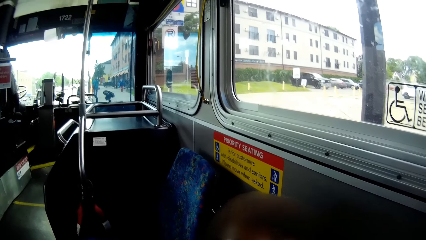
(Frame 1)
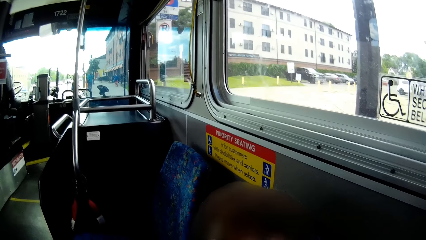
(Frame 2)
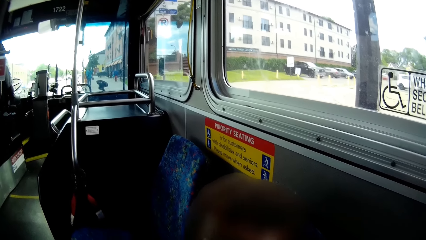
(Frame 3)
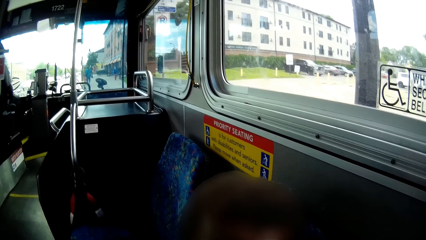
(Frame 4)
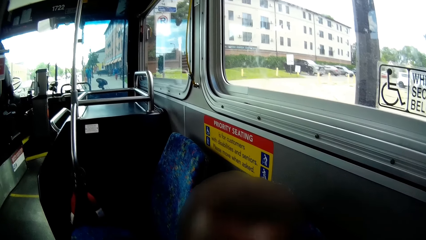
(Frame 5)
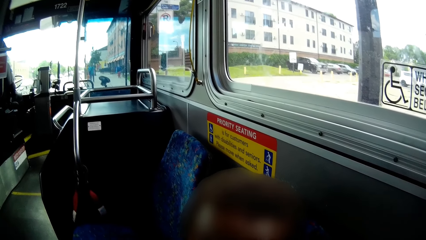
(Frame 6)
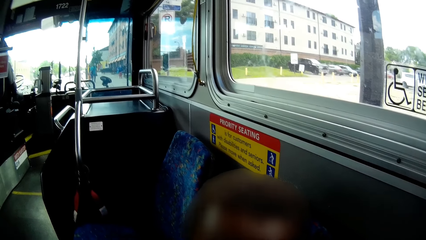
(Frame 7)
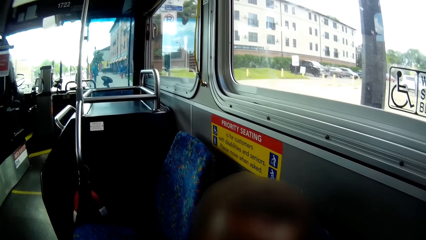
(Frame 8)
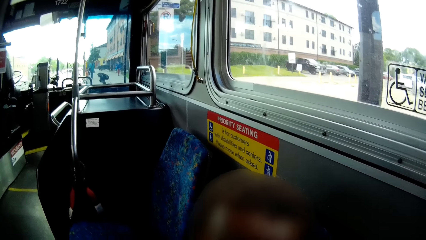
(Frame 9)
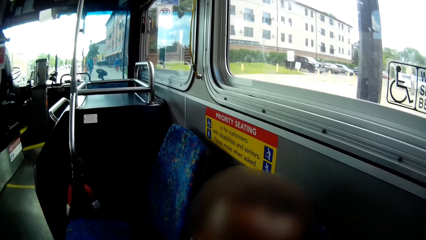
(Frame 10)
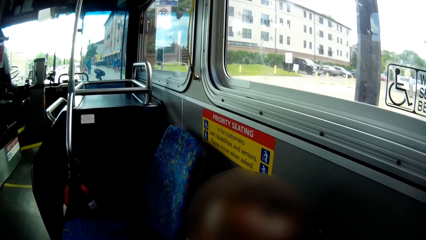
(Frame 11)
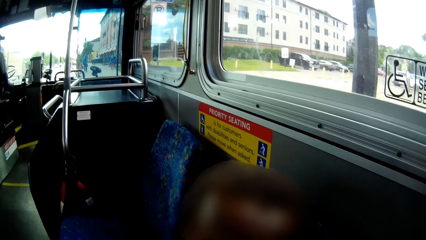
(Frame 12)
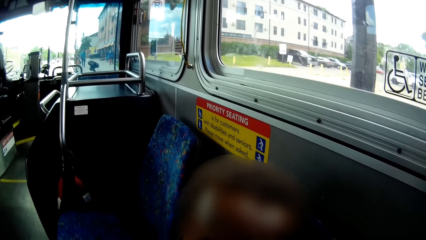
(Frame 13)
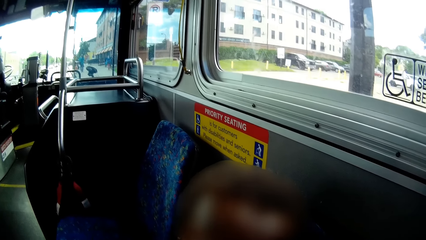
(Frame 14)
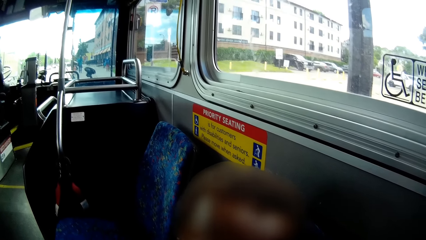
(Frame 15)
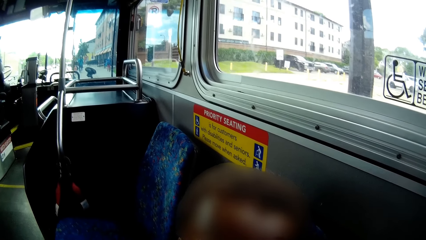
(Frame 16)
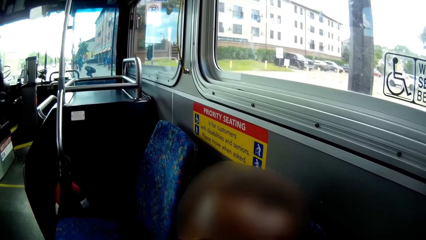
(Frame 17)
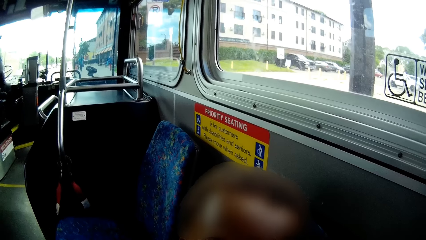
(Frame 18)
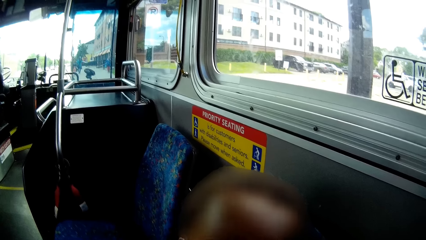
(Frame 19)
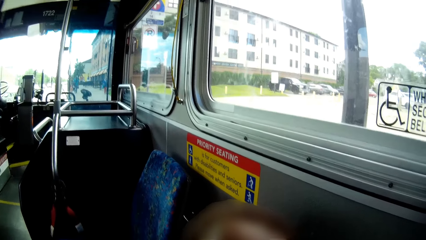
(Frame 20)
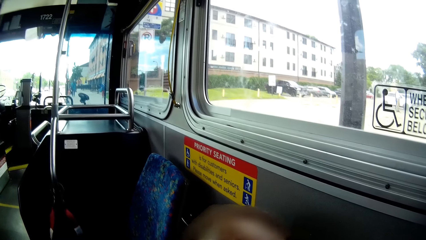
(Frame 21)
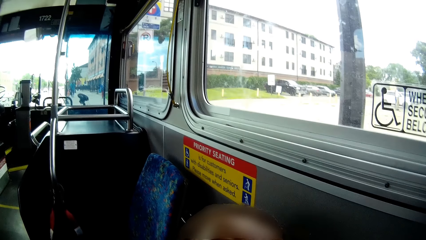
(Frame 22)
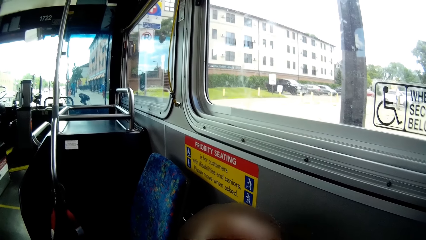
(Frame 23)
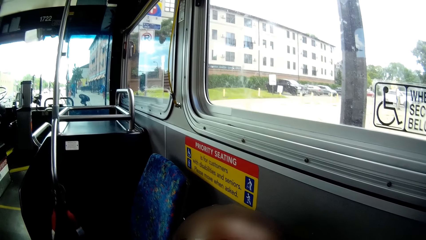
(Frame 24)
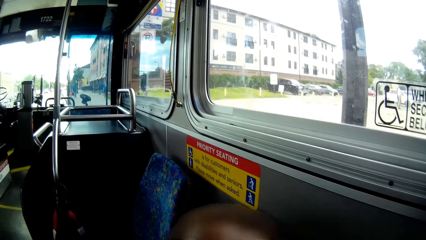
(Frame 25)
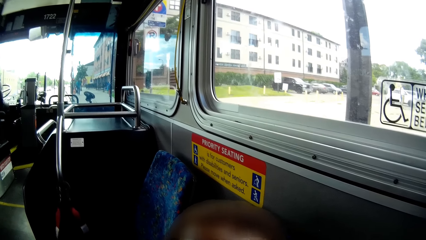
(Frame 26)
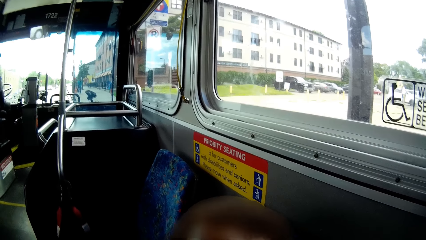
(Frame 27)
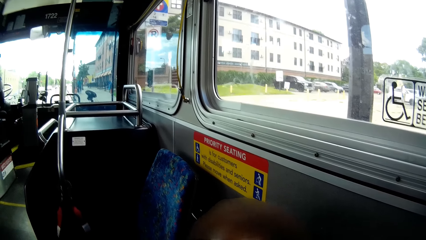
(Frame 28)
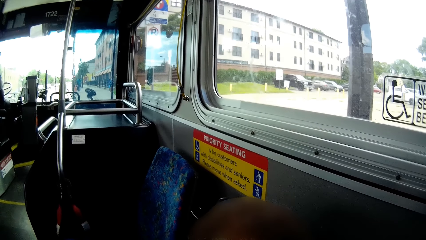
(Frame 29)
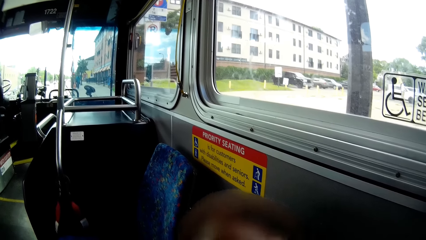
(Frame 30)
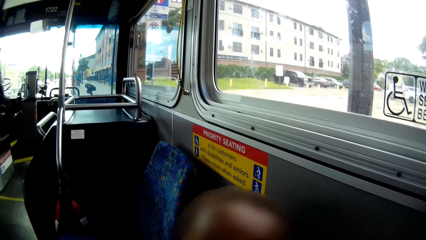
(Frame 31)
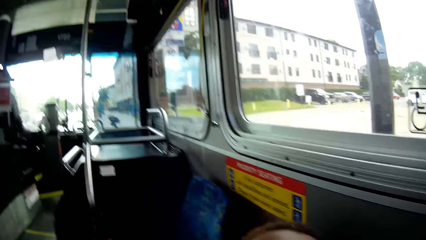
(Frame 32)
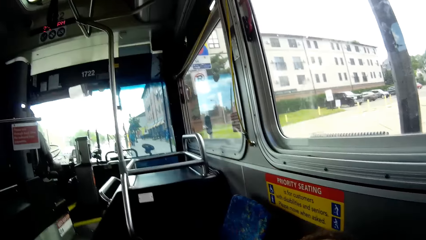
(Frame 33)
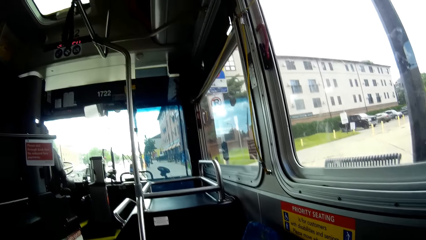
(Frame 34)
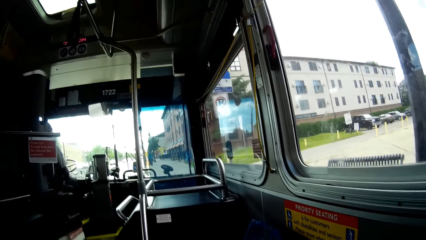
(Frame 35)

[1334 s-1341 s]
The camera wearer interacts with the boy.

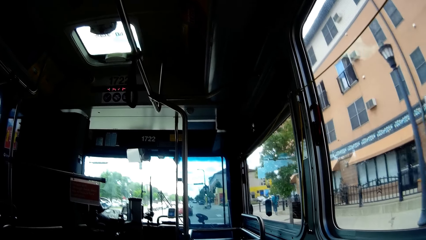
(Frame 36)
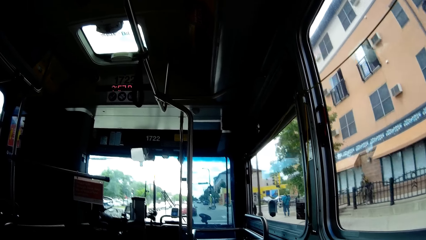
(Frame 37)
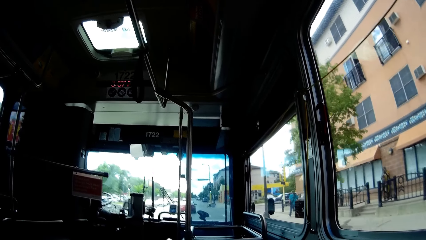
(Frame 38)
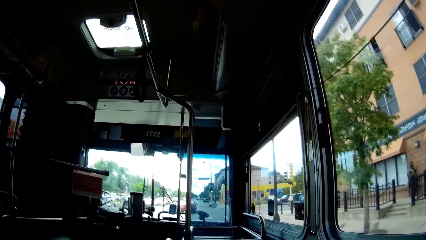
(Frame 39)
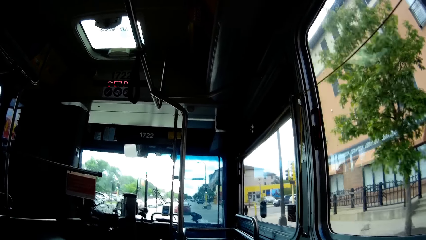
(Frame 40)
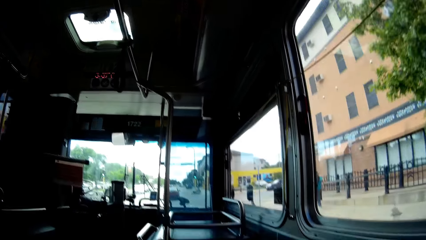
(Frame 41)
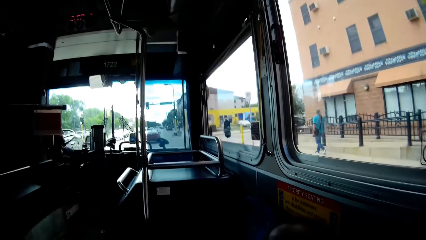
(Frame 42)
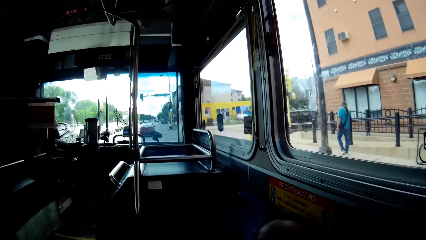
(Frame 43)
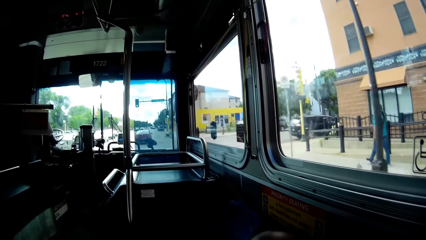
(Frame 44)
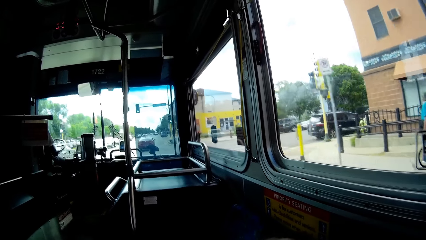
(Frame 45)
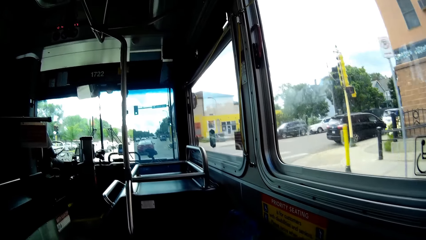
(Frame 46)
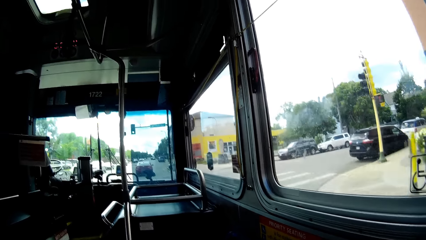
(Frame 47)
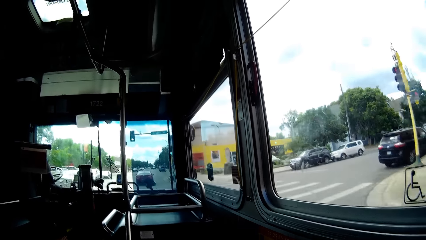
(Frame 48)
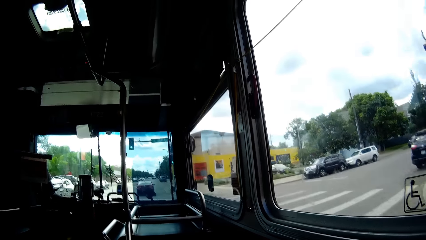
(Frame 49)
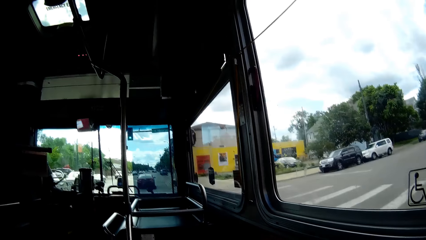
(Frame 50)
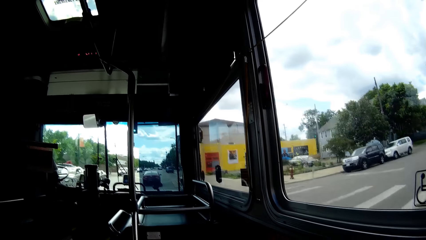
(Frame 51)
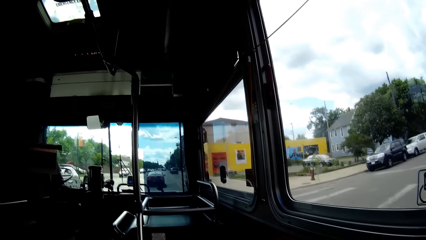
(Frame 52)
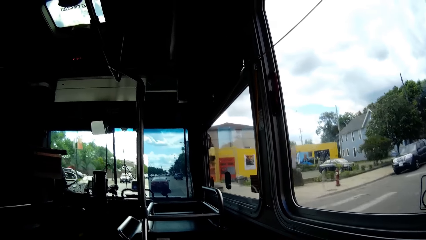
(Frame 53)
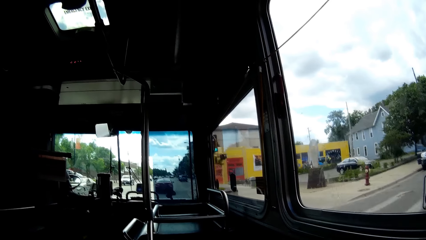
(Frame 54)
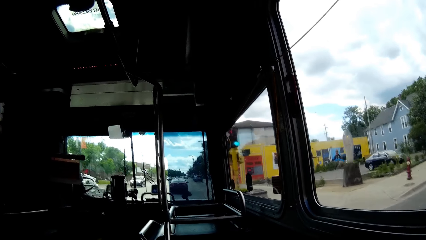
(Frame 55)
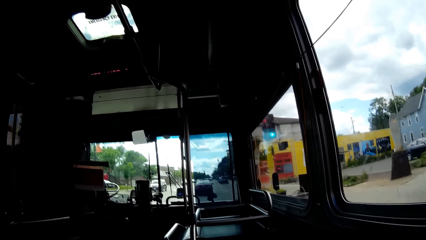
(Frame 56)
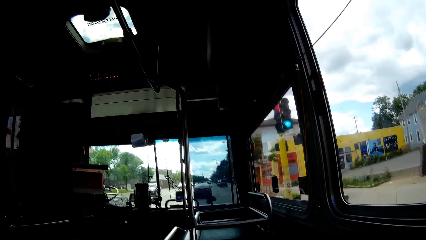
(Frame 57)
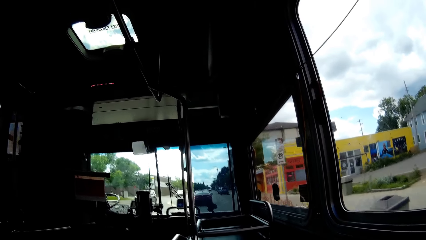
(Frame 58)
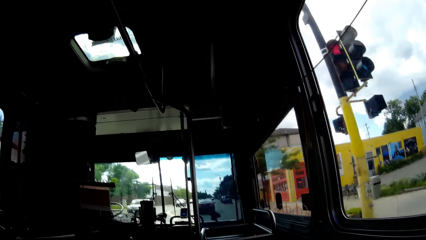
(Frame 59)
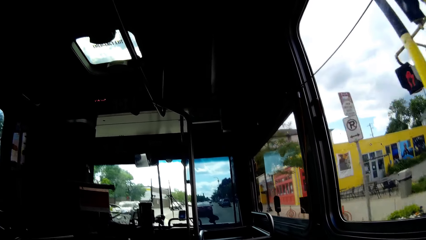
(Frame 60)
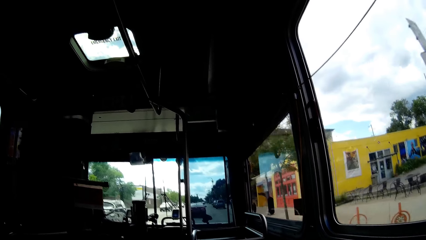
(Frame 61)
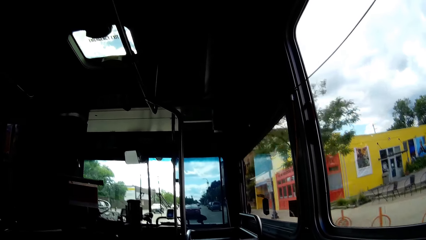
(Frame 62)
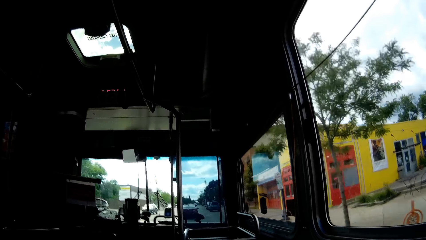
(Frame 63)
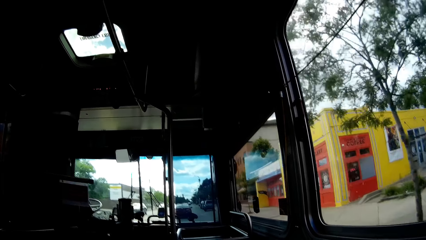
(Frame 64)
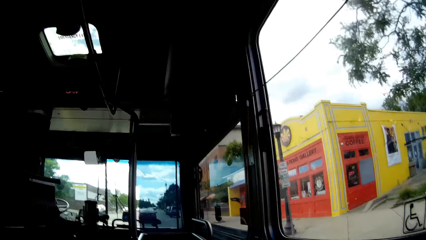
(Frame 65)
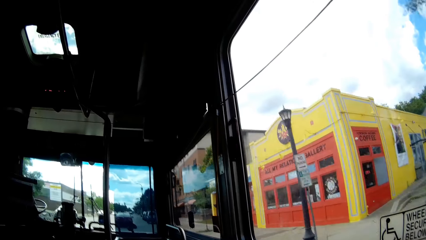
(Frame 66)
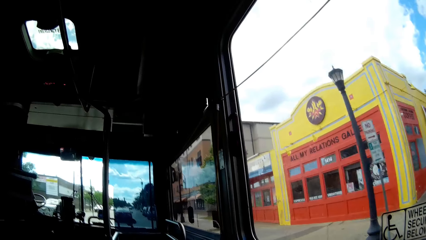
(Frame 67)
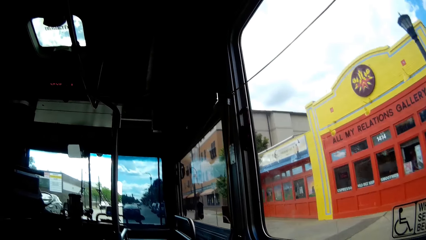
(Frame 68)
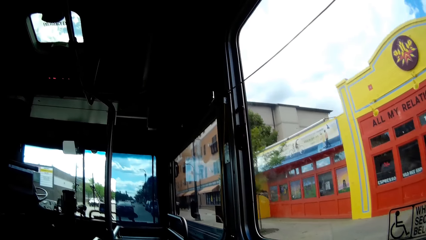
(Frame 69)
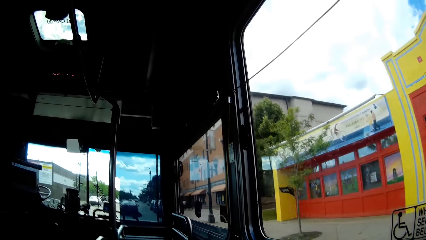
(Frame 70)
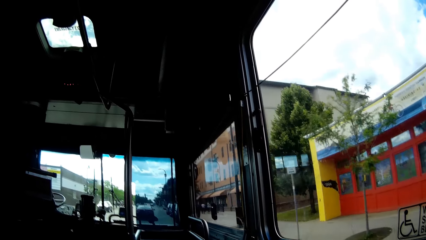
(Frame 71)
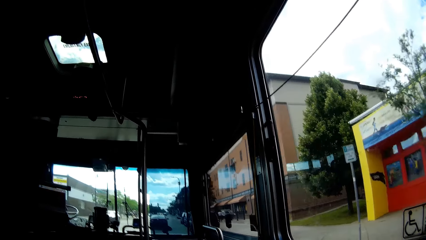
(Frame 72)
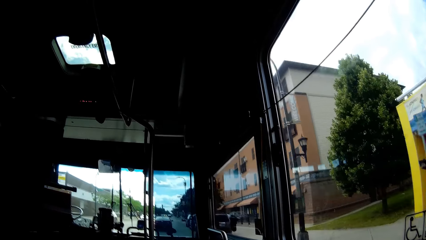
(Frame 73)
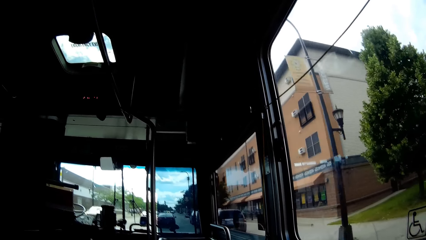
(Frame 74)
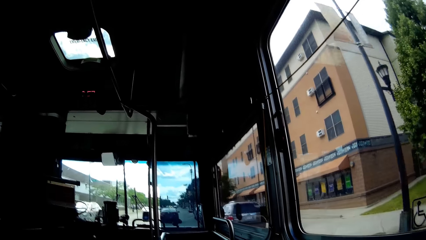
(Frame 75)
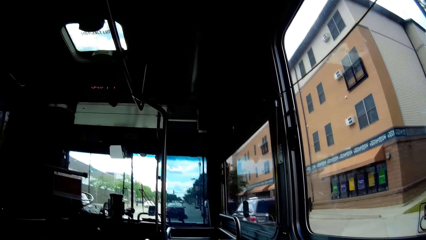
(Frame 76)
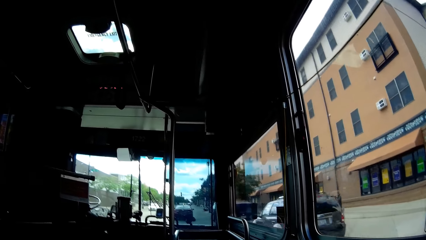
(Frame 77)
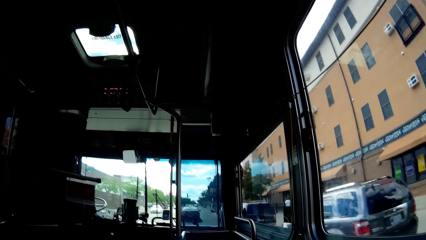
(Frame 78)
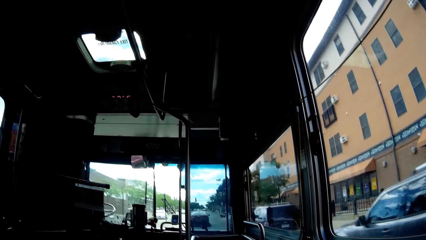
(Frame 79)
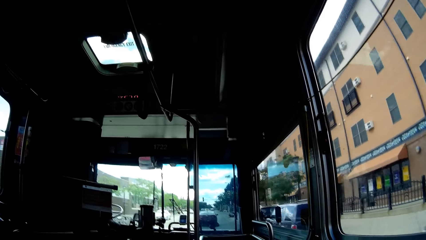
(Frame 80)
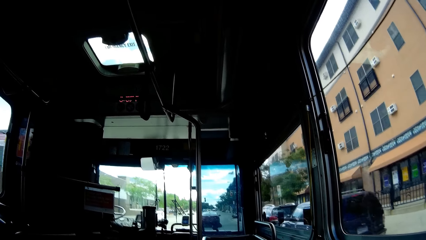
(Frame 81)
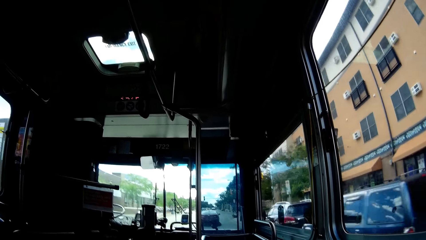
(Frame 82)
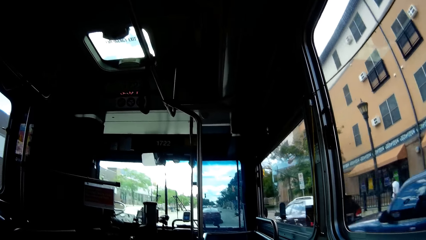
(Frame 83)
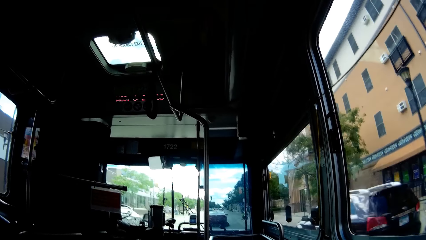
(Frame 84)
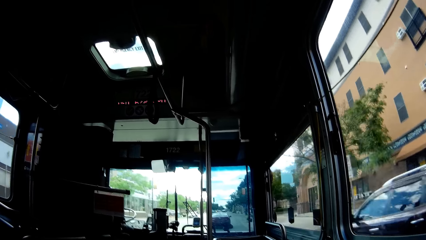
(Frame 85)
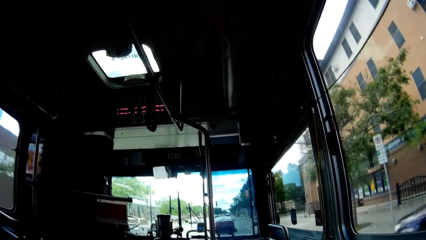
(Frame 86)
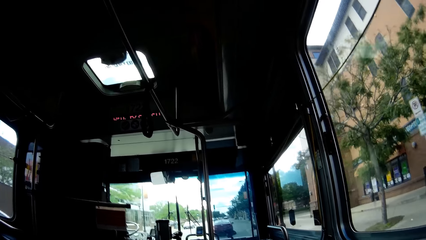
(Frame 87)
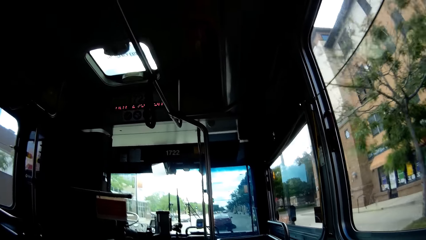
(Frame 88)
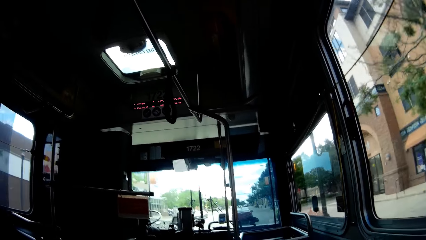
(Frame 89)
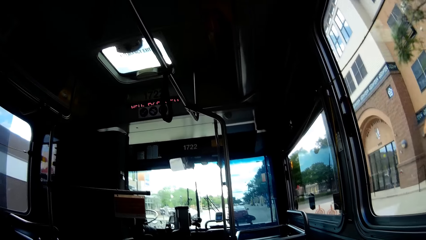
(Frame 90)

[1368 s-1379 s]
The camera wearer looks outside the bus.
